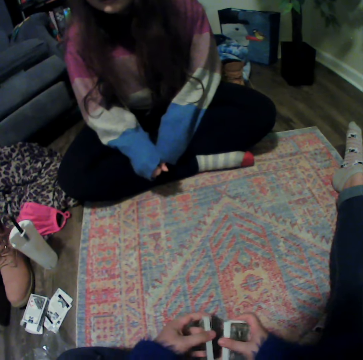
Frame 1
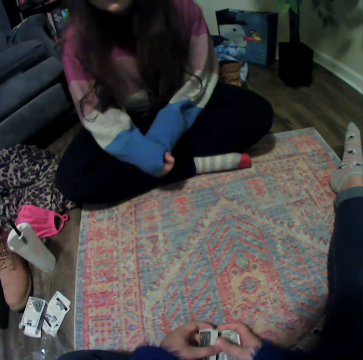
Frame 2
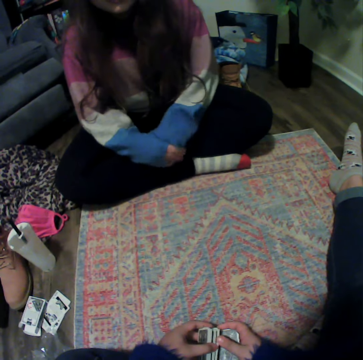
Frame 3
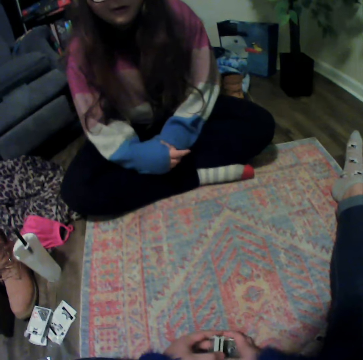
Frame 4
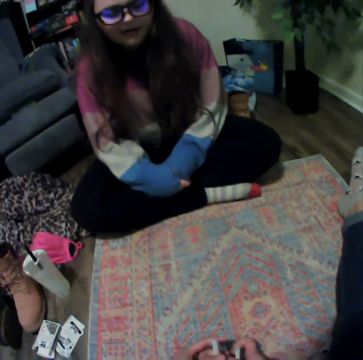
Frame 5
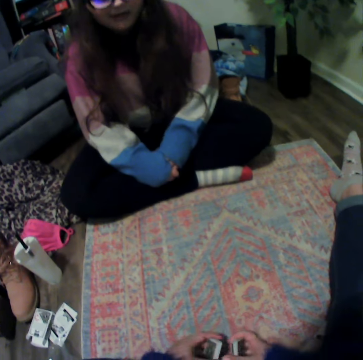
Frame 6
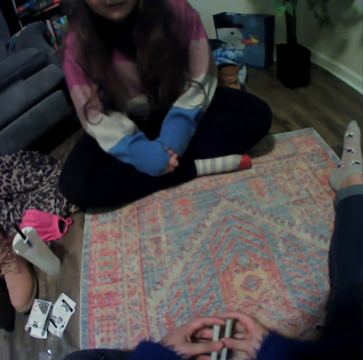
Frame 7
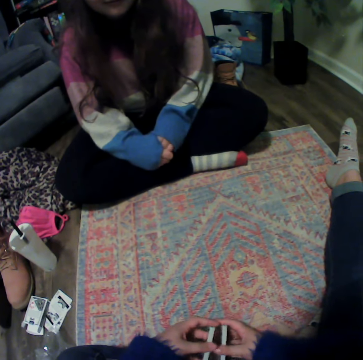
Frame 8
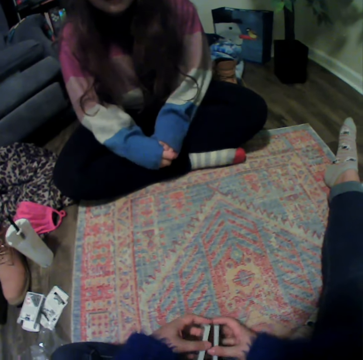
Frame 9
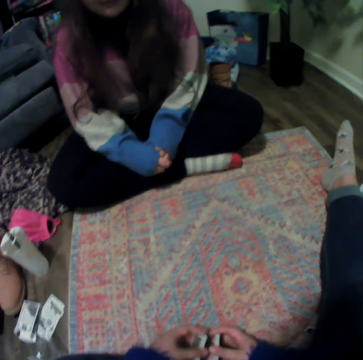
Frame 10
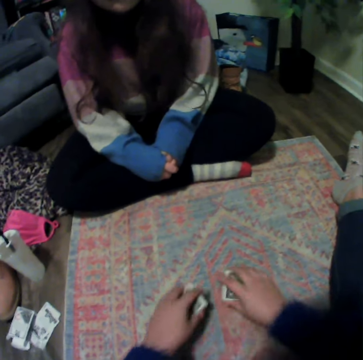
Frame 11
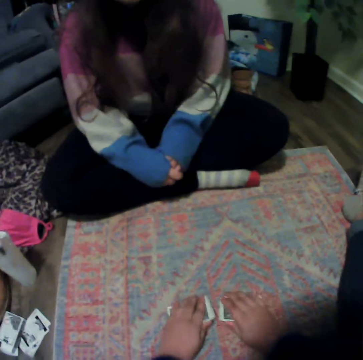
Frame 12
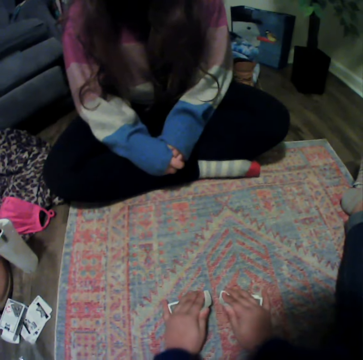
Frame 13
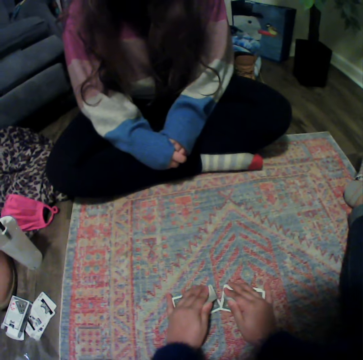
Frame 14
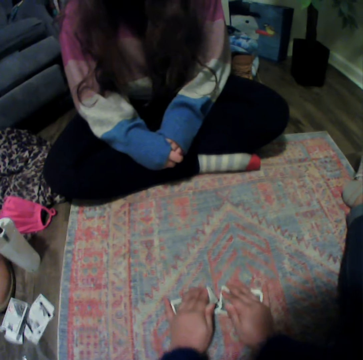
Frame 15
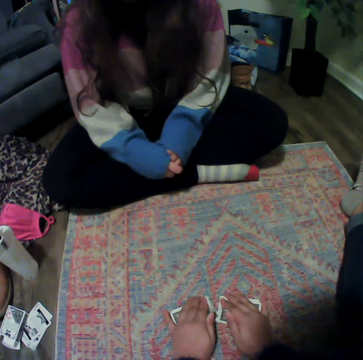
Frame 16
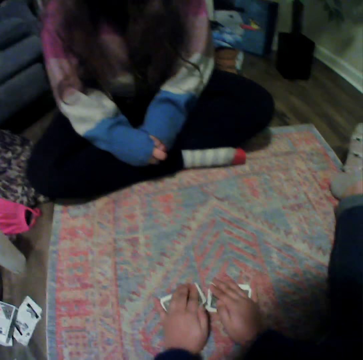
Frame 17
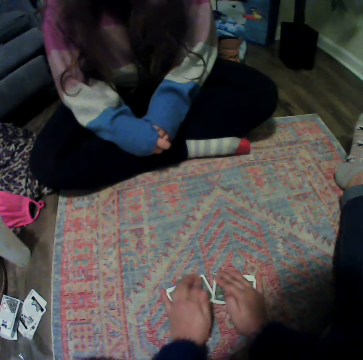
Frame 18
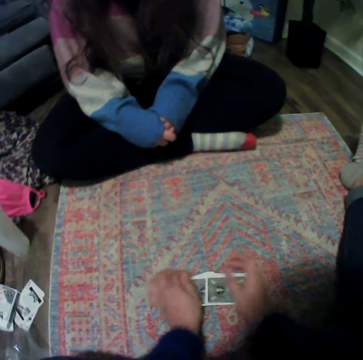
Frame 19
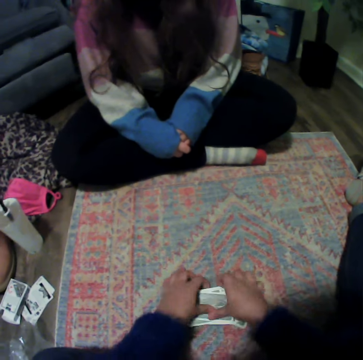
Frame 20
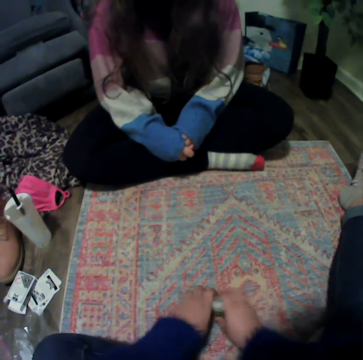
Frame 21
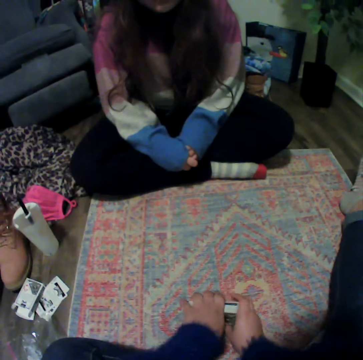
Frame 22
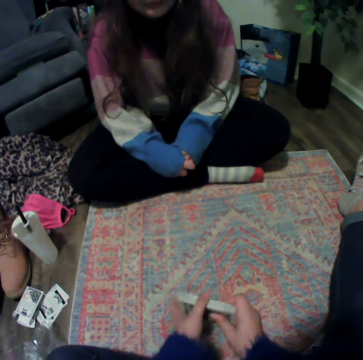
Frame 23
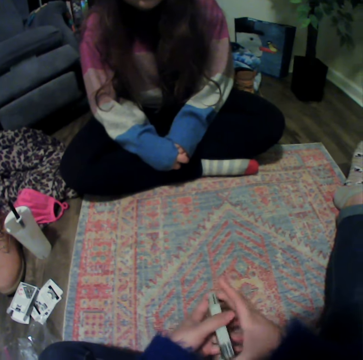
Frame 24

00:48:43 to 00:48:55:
The camera wearer touches playing cards.

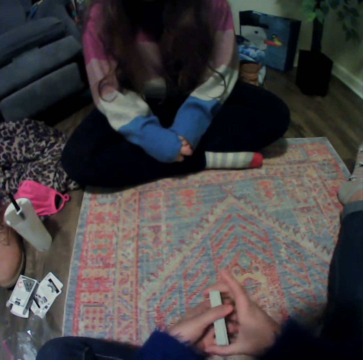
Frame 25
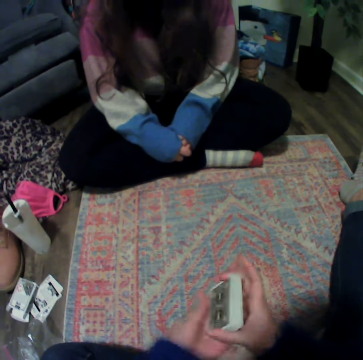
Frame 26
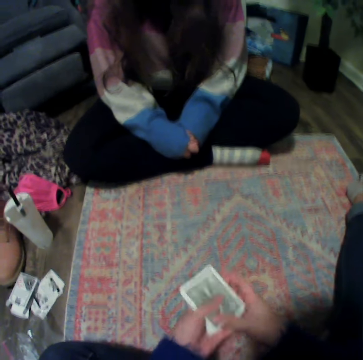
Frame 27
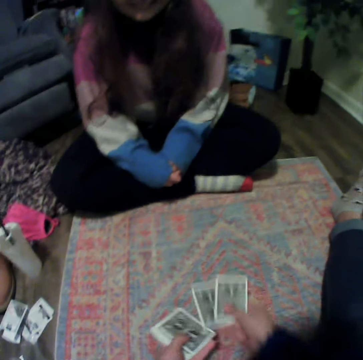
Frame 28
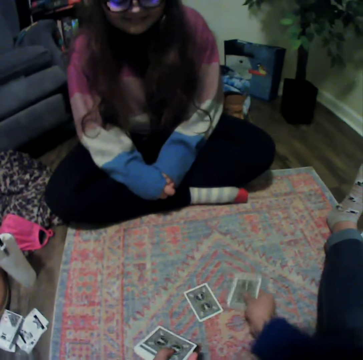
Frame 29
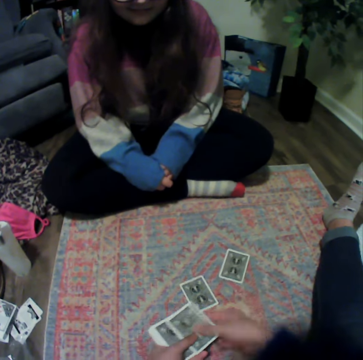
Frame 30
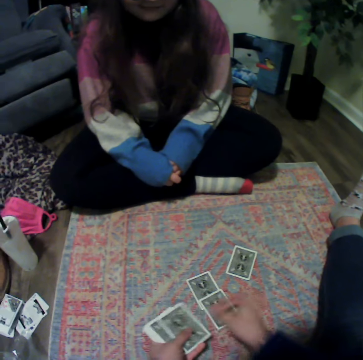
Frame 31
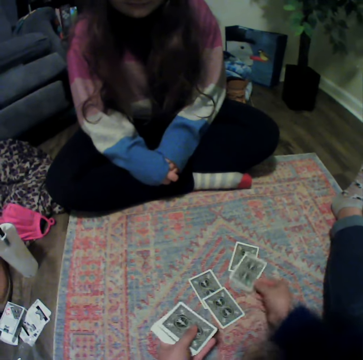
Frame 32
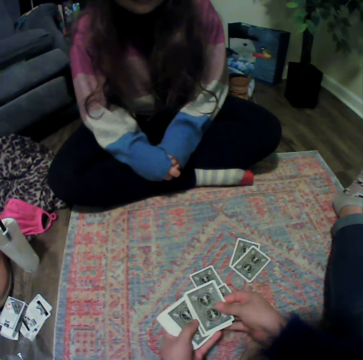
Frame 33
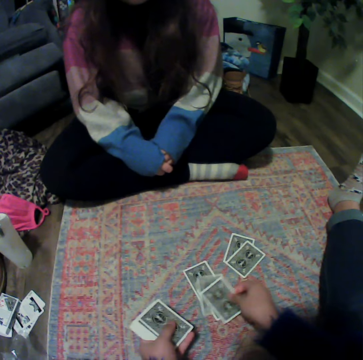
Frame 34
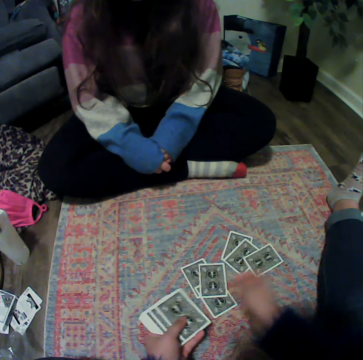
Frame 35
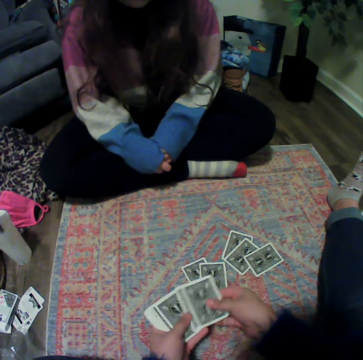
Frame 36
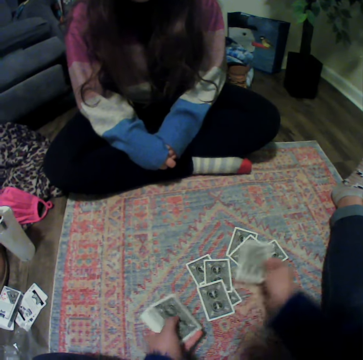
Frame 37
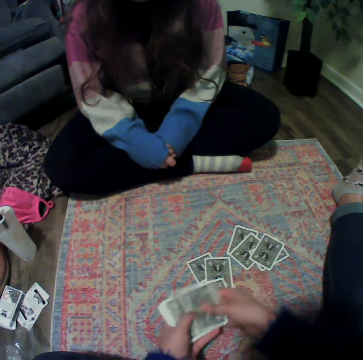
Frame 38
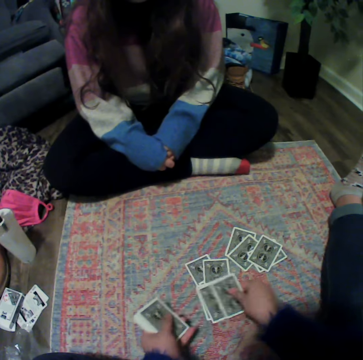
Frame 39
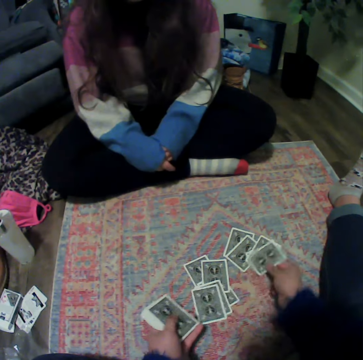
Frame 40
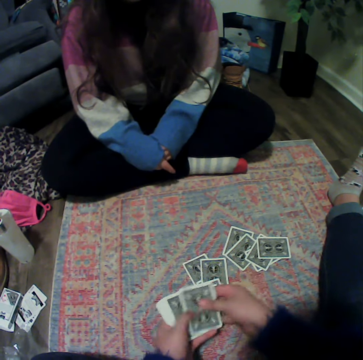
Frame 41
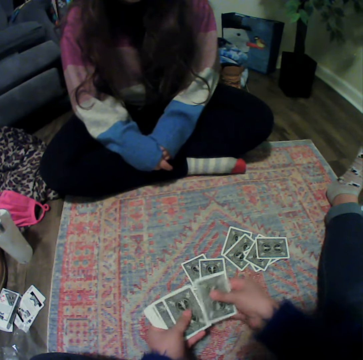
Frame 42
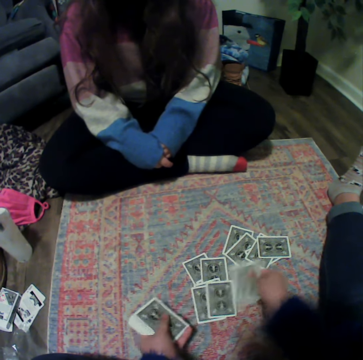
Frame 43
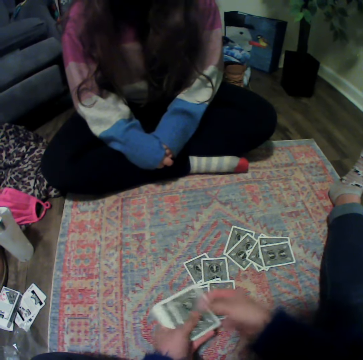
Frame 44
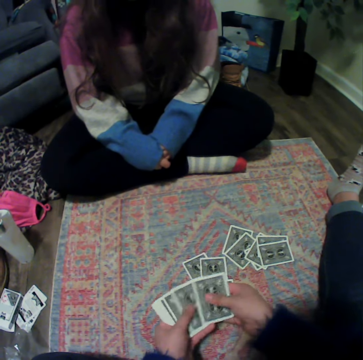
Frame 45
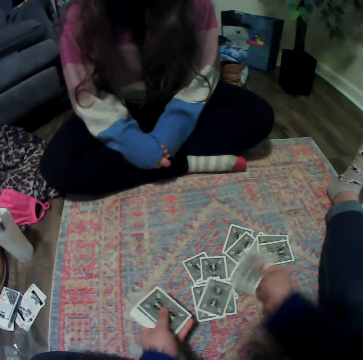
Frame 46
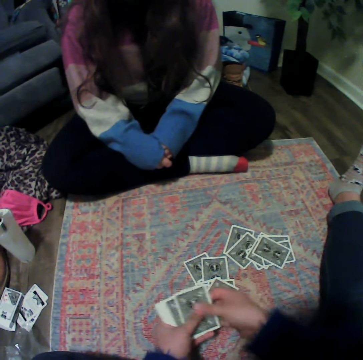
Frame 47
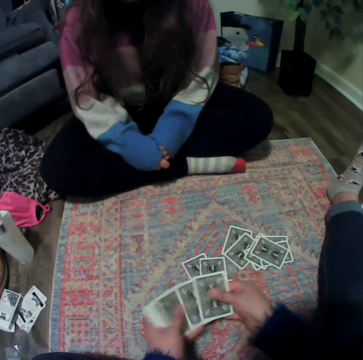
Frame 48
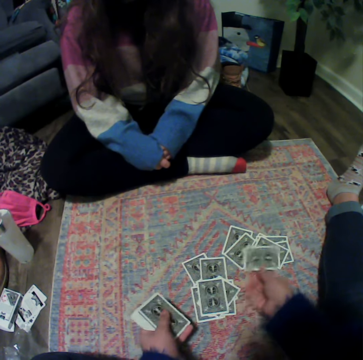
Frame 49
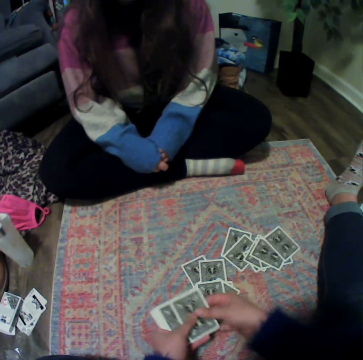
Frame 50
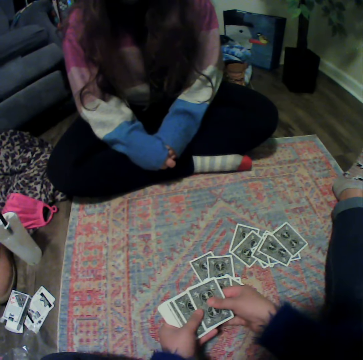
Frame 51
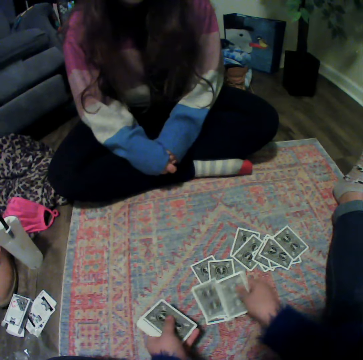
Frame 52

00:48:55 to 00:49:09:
The camera wearer places the cards on the floor.

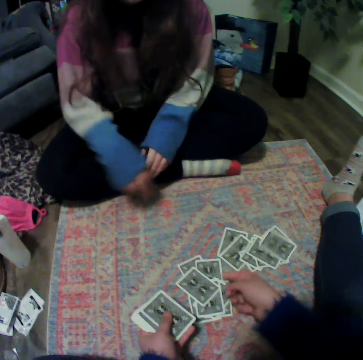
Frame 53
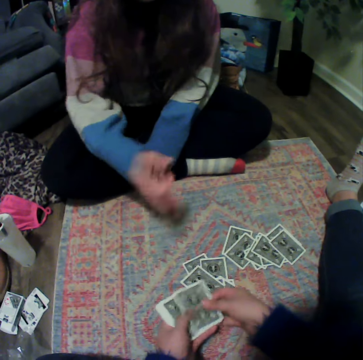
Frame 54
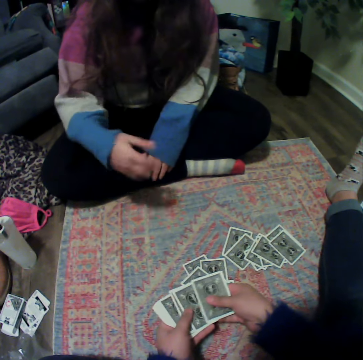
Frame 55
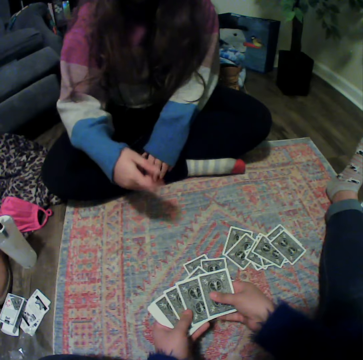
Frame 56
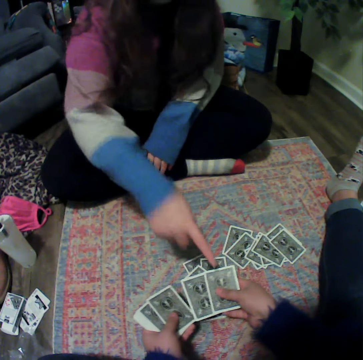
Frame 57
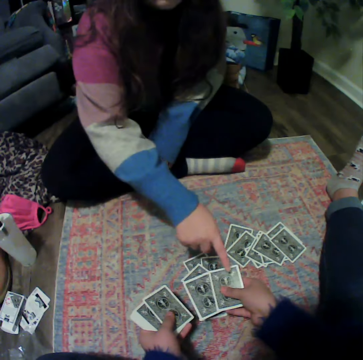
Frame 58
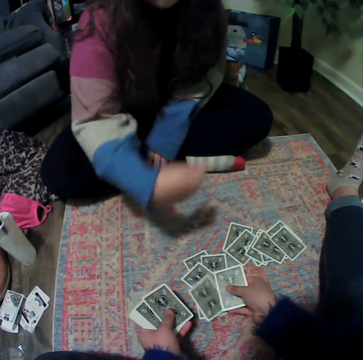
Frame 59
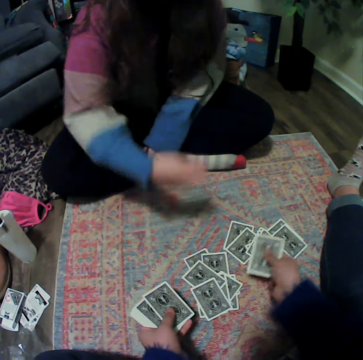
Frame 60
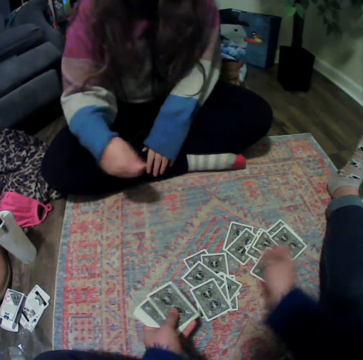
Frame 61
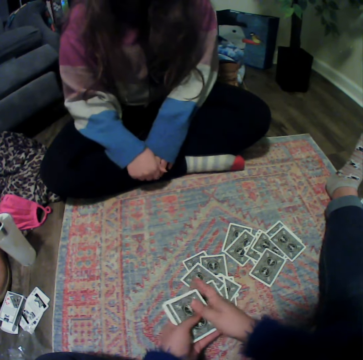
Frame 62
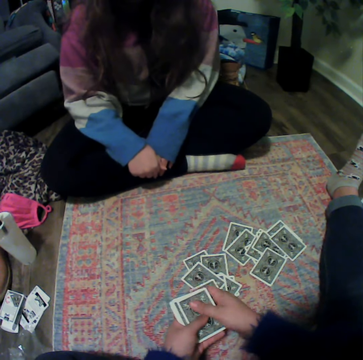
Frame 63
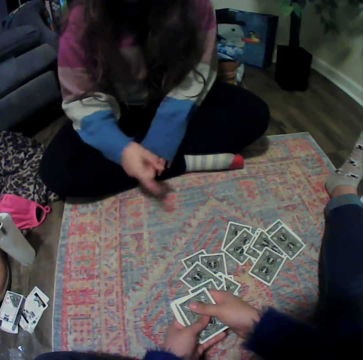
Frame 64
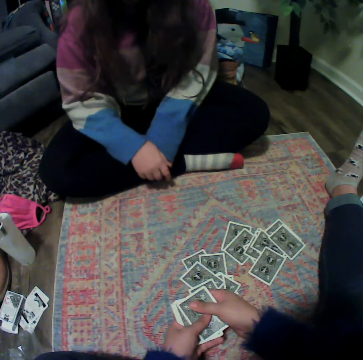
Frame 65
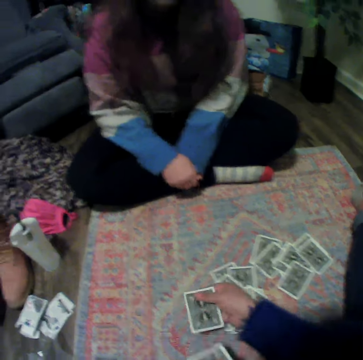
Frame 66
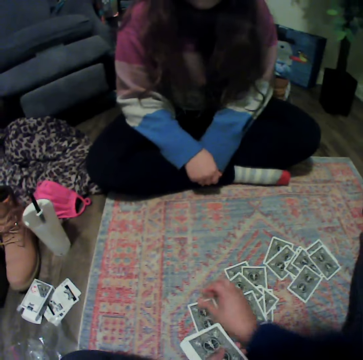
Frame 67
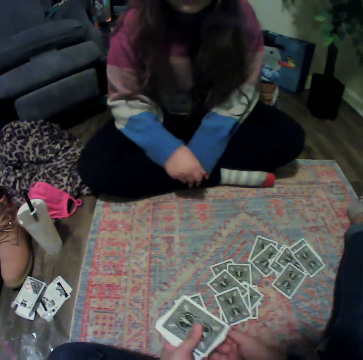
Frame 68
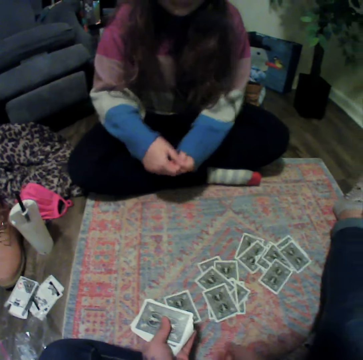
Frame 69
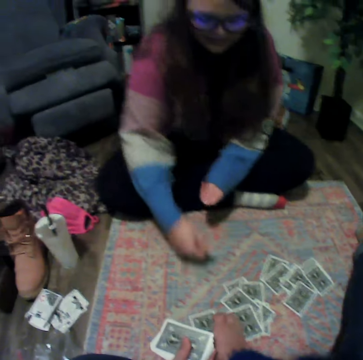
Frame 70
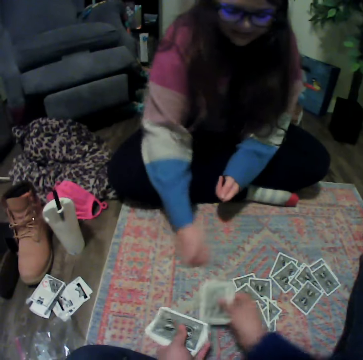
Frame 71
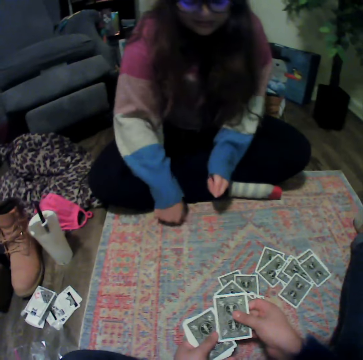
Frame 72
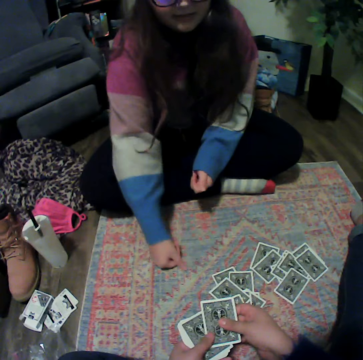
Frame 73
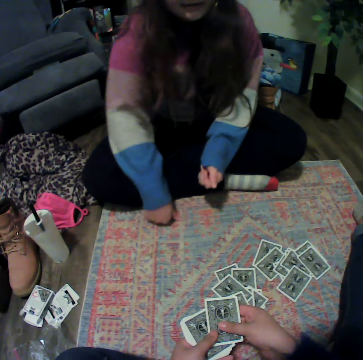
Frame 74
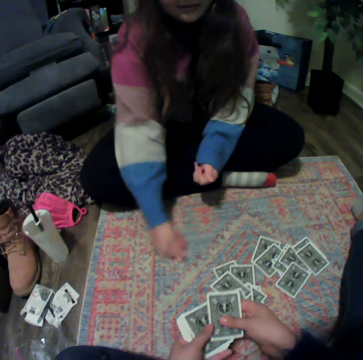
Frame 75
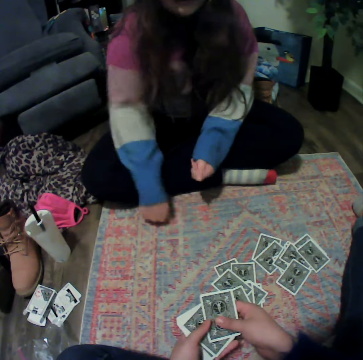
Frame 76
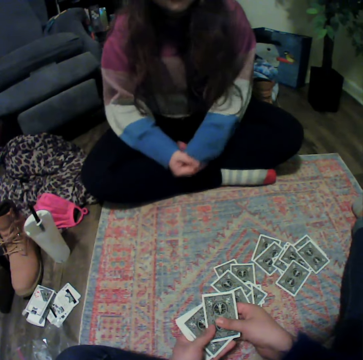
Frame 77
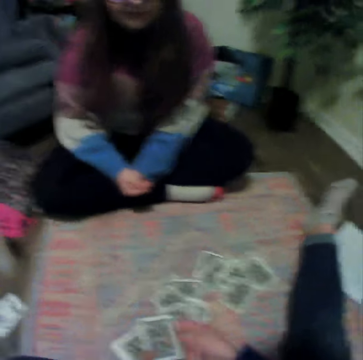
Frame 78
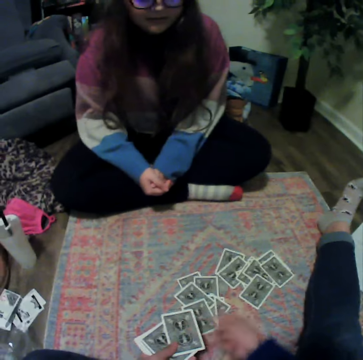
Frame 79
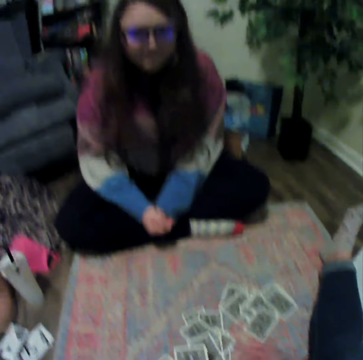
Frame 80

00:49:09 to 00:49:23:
The camera wearer touches playing cards.
